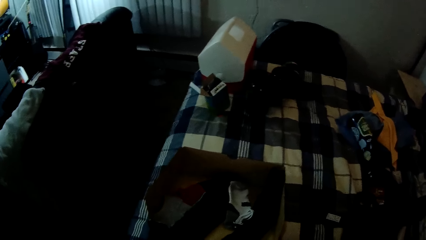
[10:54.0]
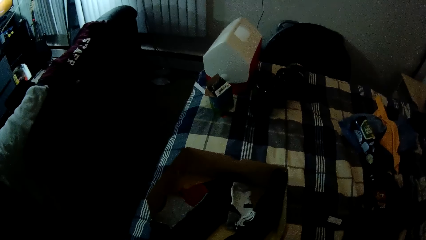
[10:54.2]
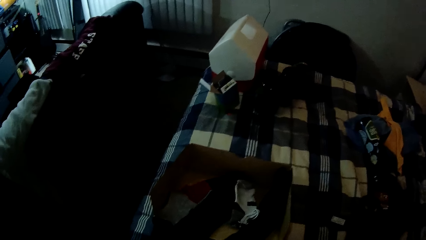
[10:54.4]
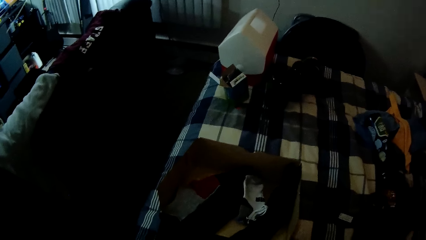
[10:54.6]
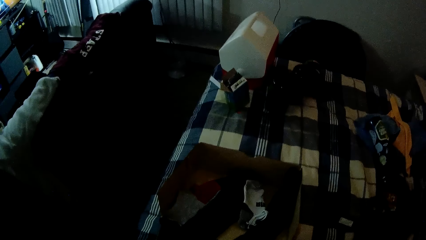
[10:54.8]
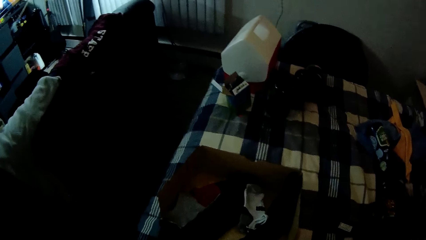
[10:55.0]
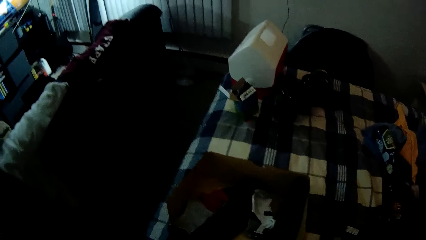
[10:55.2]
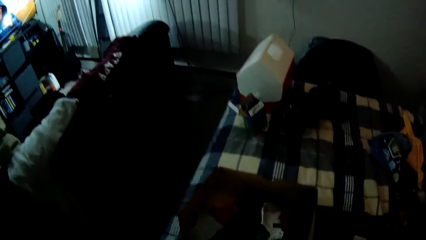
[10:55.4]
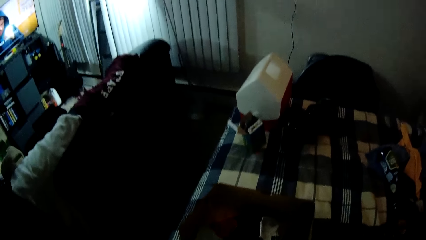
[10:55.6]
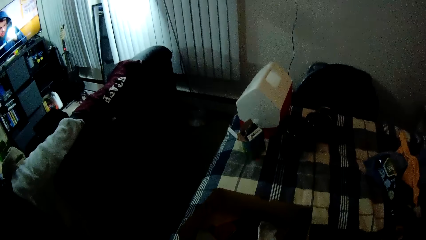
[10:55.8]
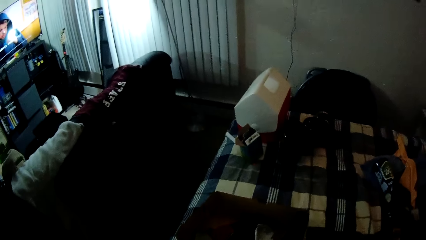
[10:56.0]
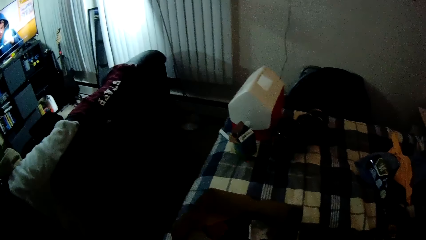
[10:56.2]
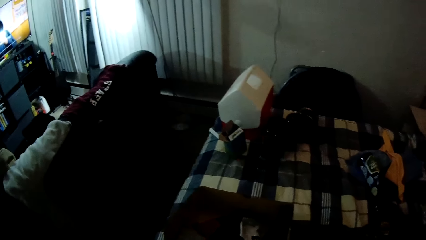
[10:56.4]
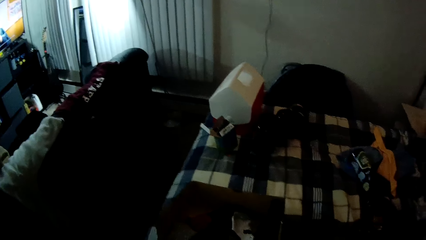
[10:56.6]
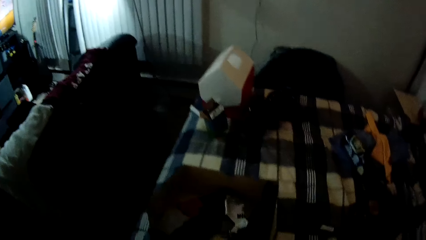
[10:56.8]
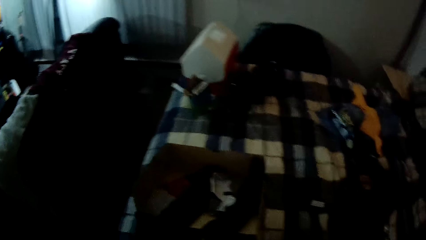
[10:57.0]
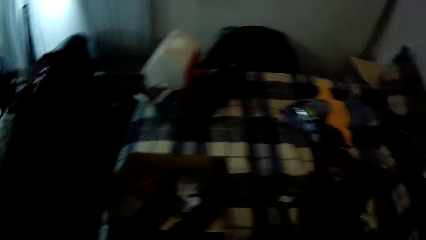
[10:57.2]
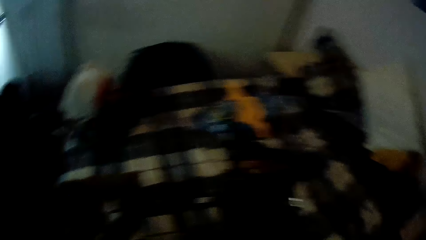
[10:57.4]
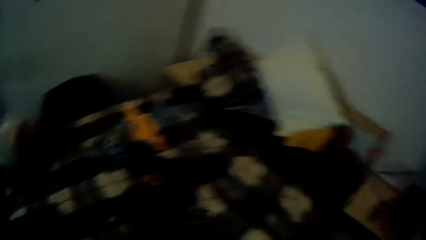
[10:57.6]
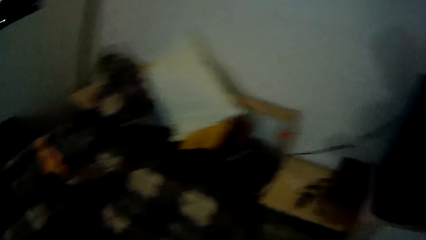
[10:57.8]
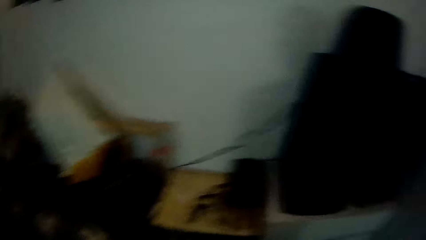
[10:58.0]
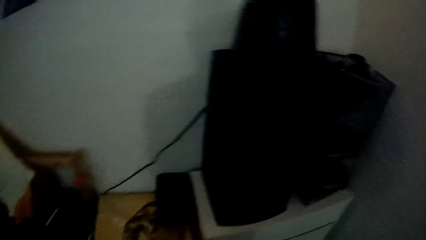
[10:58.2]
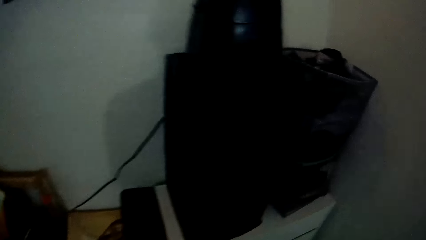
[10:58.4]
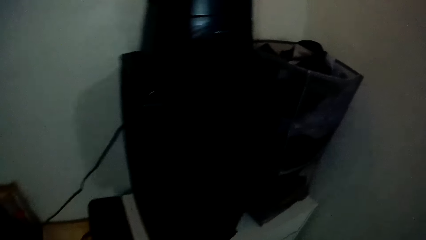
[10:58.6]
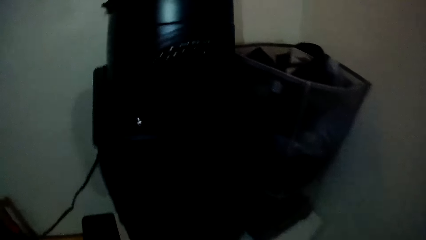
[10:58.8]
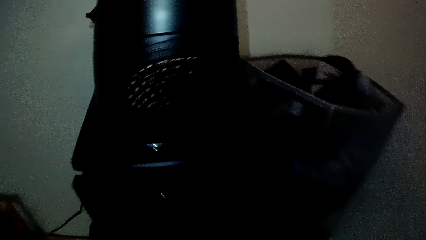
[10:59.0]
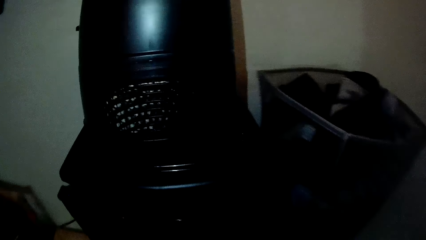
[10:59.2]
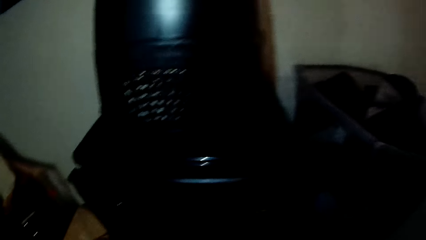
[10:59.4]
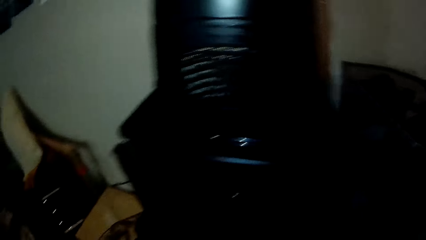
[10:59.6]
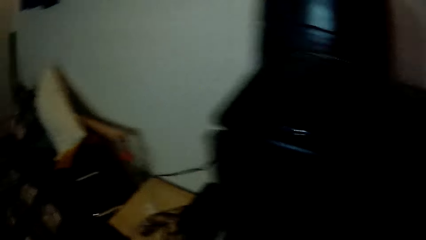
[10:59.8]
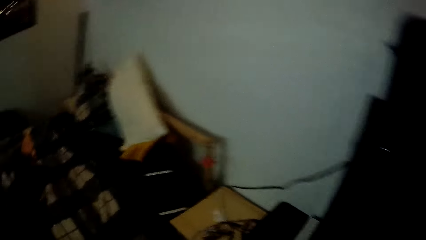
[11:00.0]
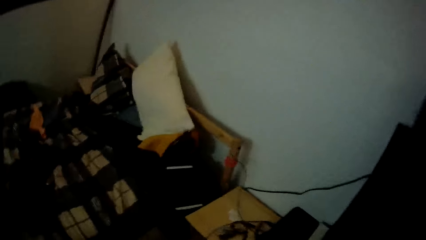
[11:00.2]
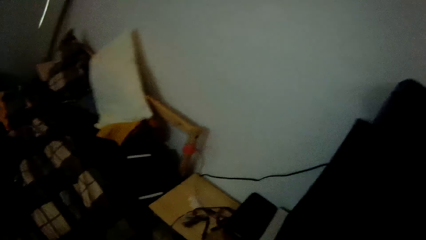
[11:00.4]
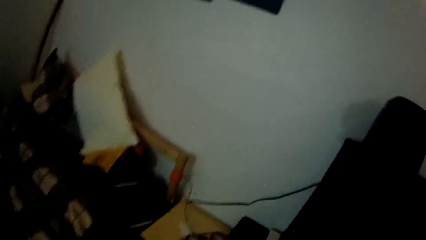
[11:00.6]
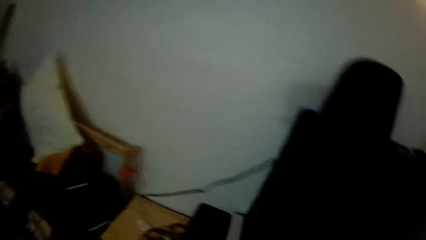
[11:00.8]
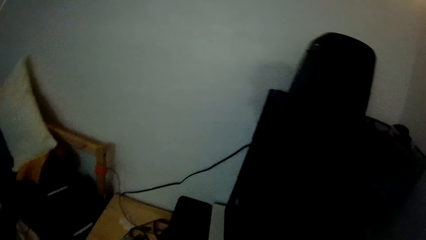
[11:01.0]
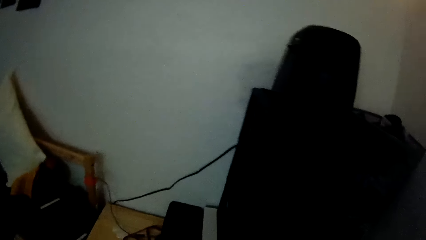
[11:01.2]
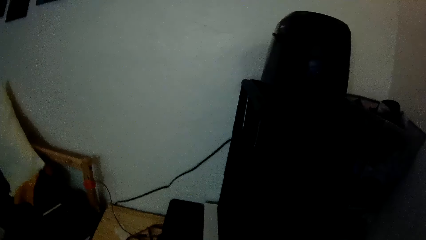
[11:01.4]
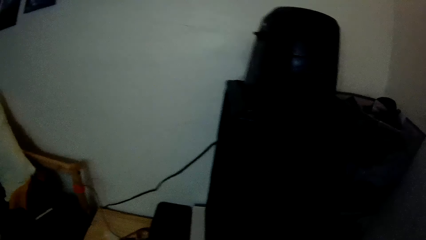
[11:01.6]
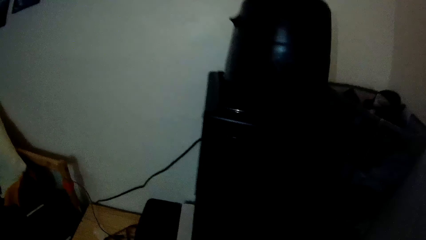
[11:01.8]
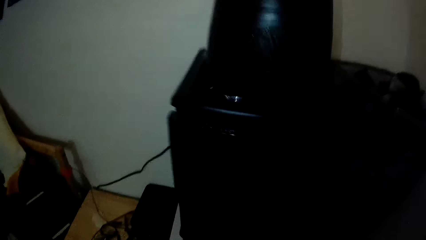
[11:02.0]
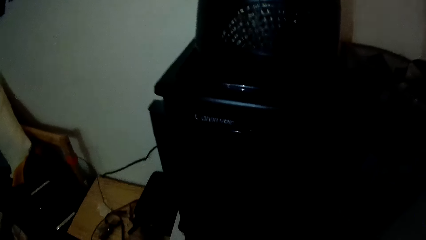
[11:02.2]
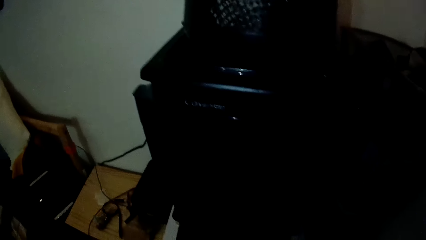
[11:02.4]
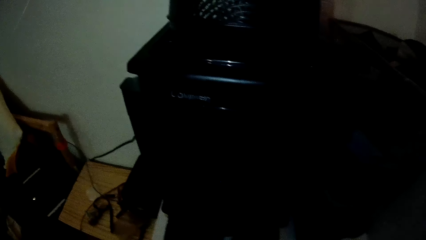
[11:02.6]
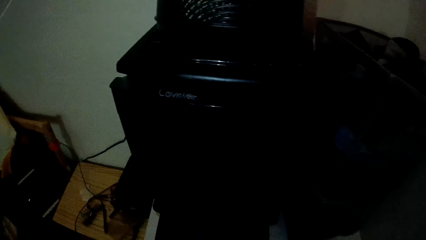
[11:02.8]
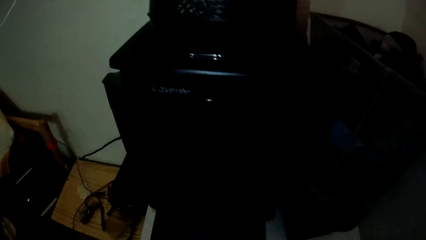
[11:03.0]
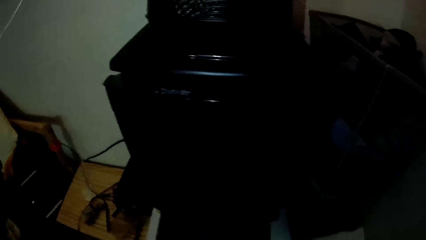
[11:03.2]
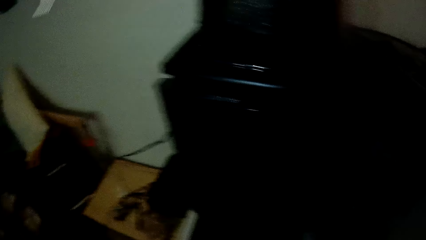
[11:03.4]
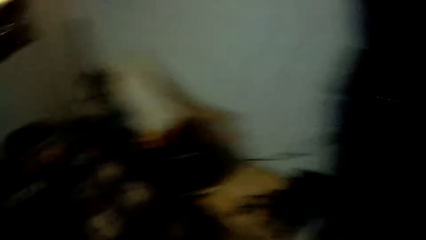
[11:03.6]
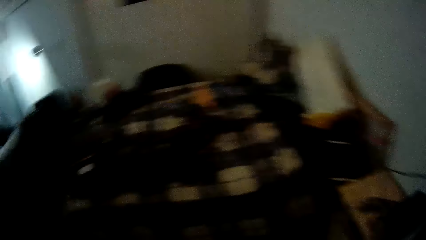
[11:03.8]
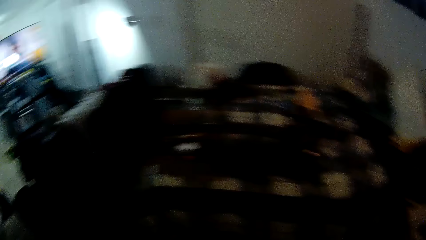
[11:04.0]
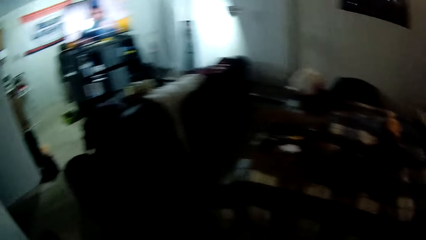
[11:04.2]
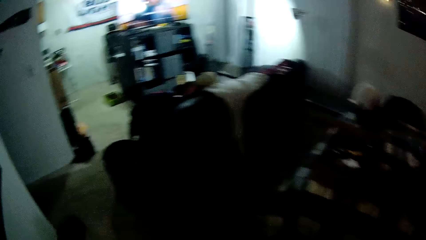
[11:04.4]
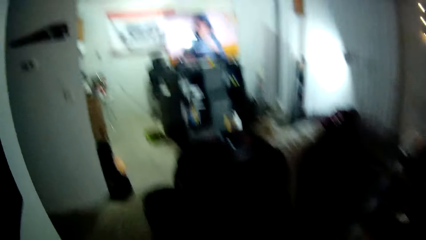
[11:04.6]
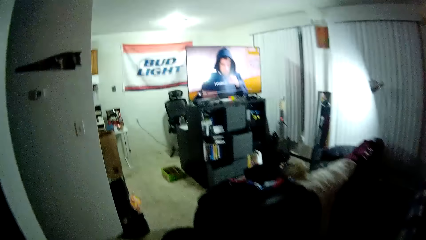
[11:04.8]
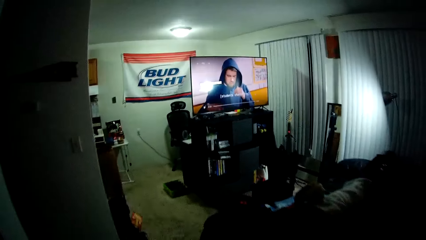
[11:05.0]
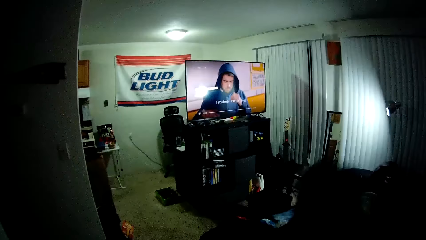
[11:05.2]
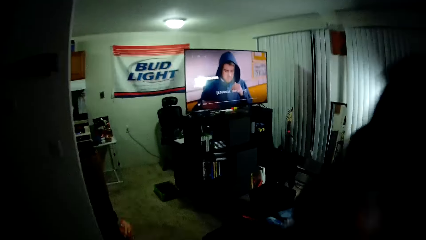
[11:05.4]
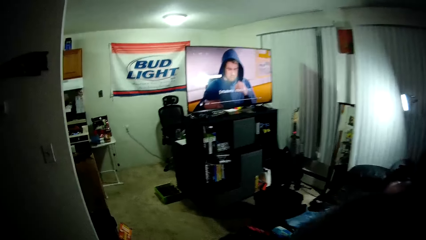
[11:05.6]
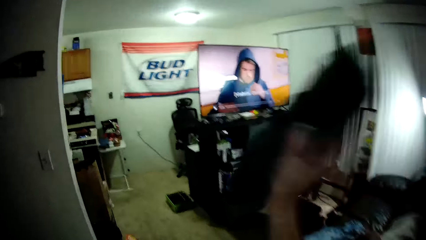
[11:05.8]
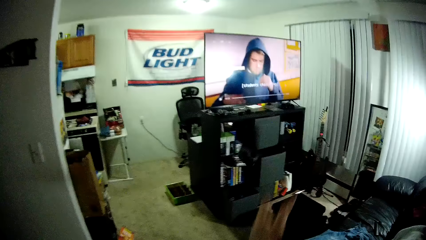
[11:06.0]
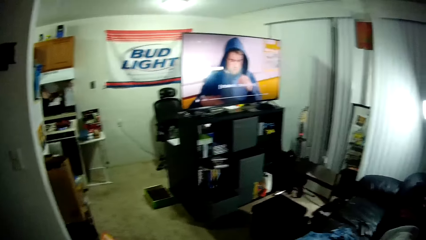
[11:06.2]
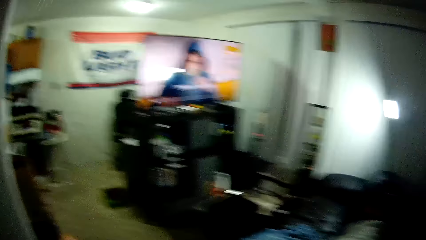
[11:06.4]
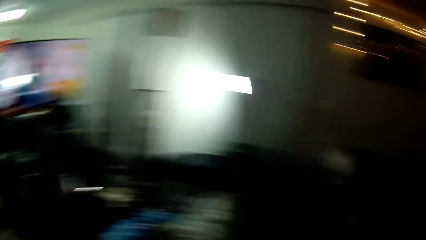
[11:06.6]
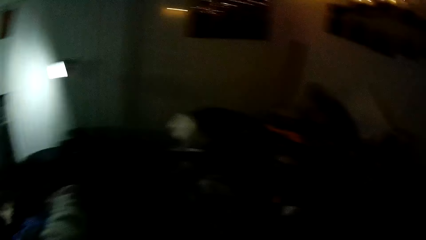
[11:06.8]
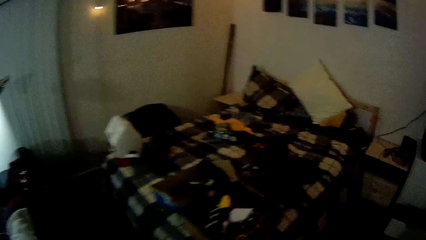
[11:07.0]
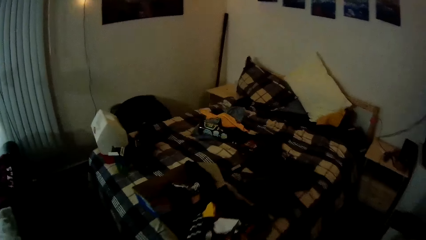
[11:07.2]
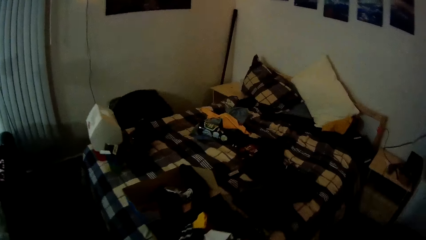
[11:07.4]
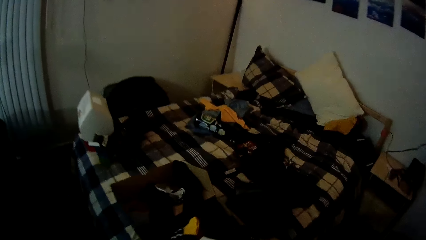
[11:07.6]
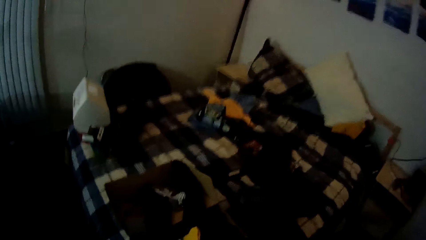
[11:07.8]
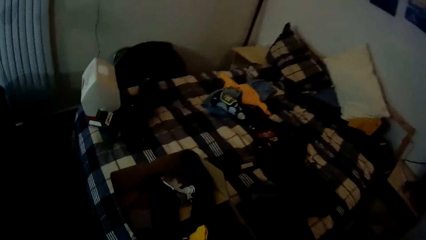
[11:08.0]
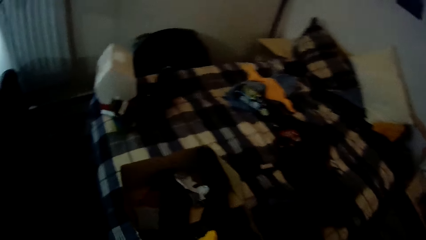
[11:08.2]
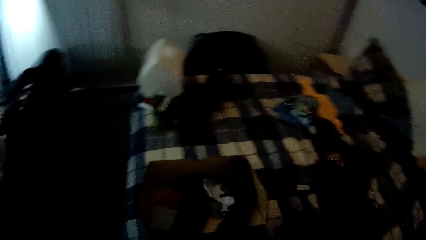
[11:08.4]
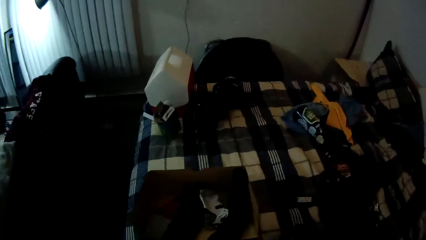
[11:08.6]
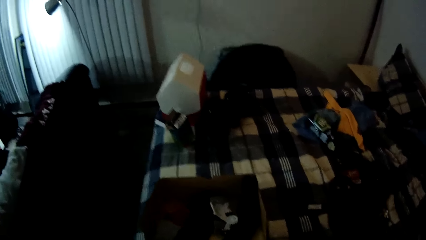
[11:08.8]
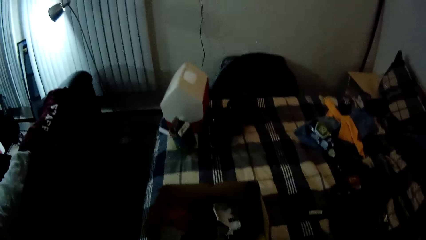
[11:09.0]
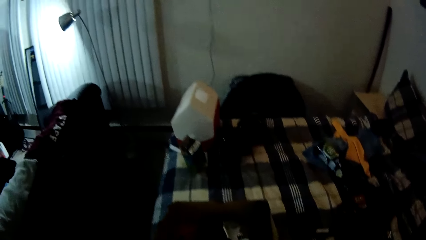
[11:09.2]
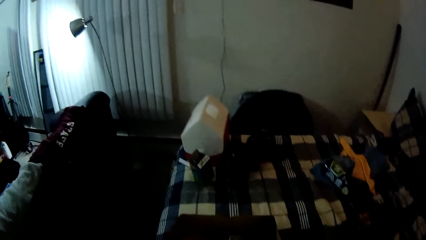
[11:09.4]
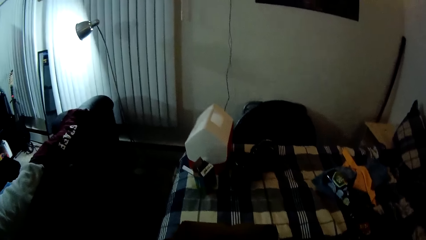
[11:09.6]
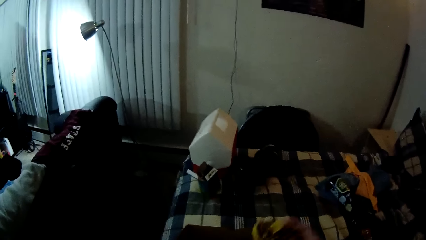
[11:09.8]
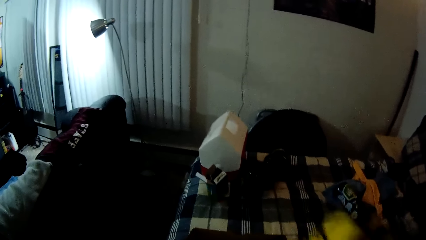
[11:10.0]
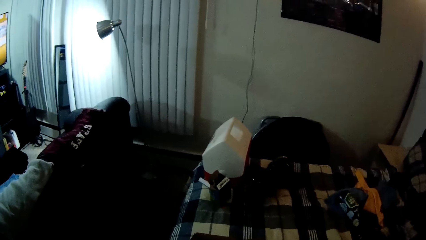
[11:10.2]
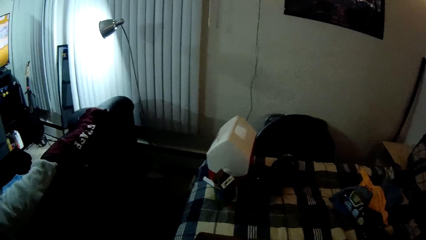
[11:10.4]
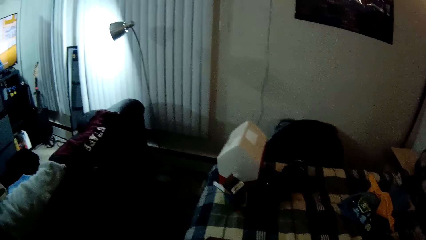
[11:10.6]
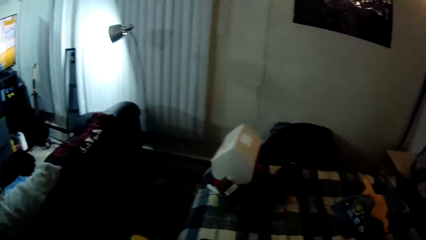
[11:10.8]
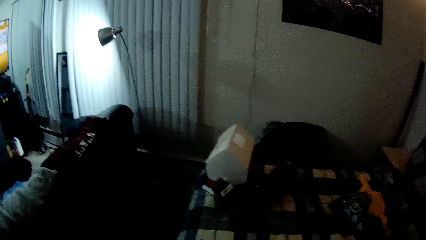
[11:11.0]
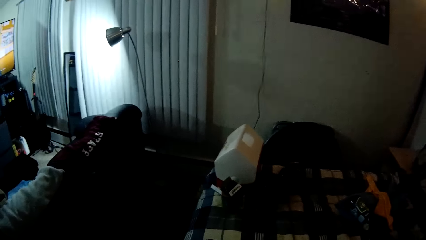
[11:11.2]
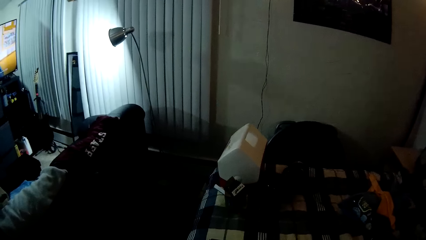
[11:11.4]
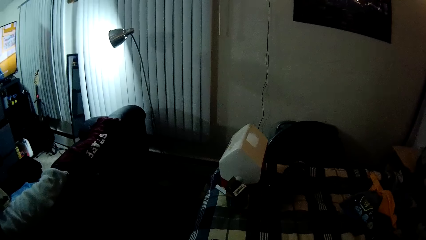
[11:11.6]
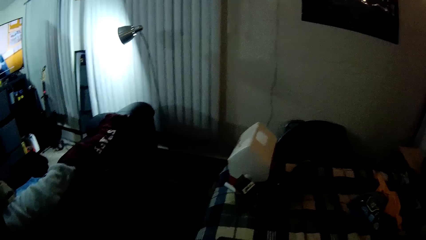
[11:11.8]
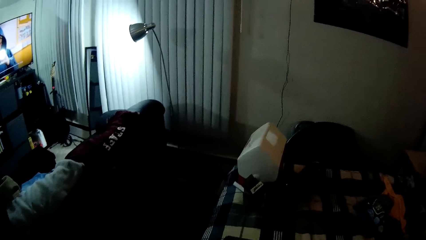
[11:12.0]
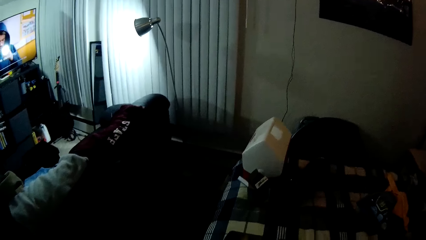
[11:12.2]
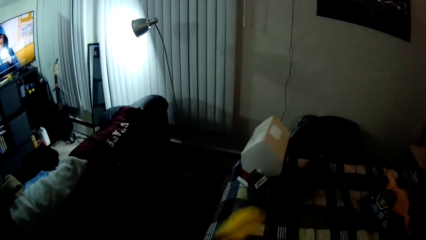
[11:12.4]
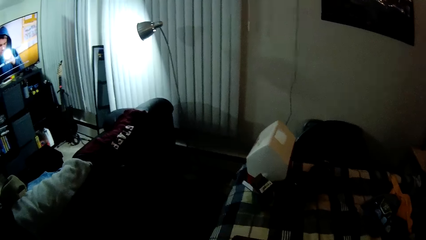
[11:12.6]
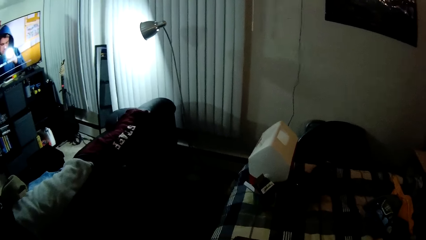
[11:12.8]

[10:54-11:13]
The camera wearer moves. They walk to the other side of the room. They throw the cloth into a drawer. They turn to the bed. They pick the cloth from the bed. They fold the cloth.
